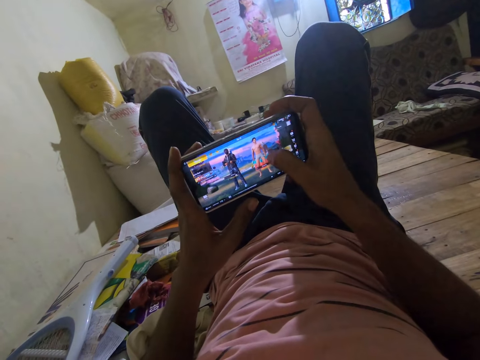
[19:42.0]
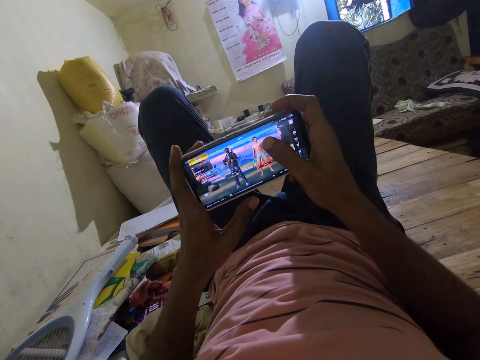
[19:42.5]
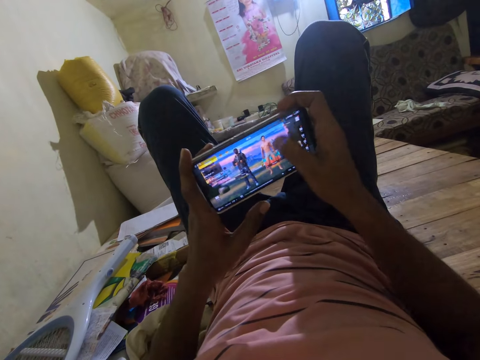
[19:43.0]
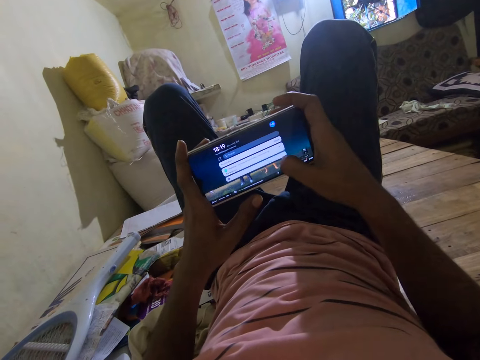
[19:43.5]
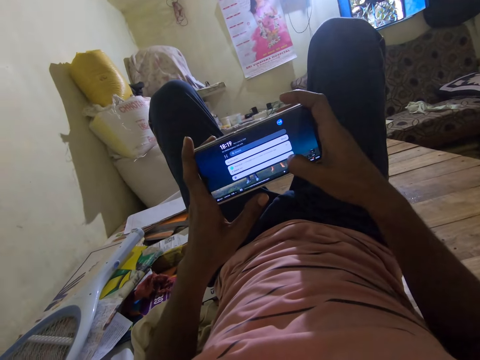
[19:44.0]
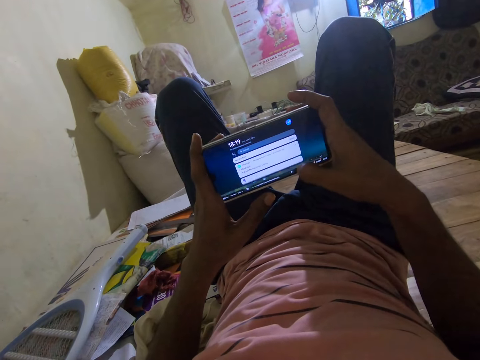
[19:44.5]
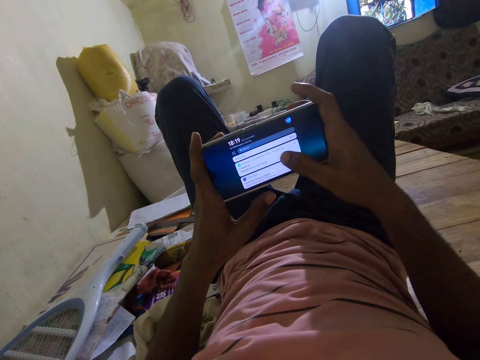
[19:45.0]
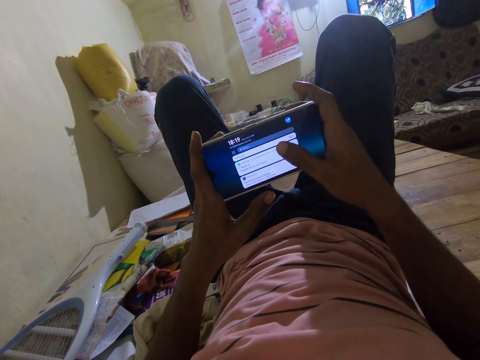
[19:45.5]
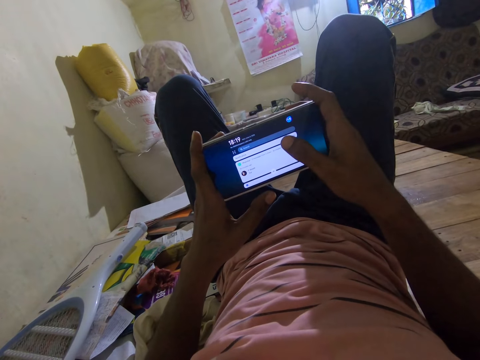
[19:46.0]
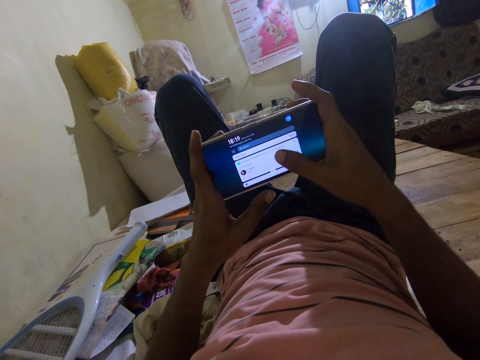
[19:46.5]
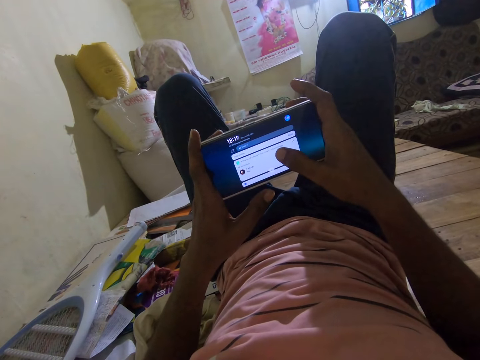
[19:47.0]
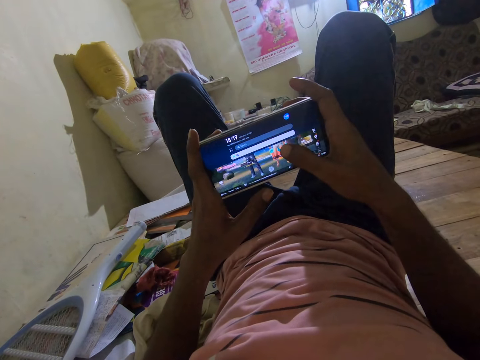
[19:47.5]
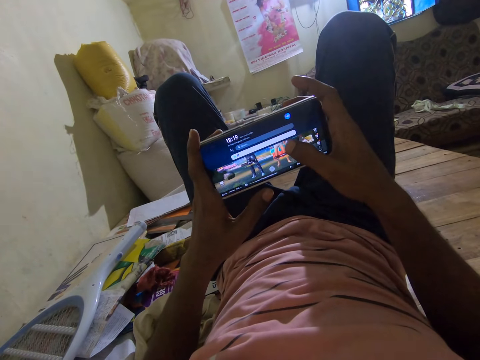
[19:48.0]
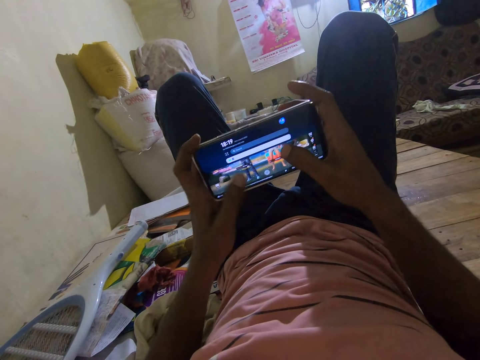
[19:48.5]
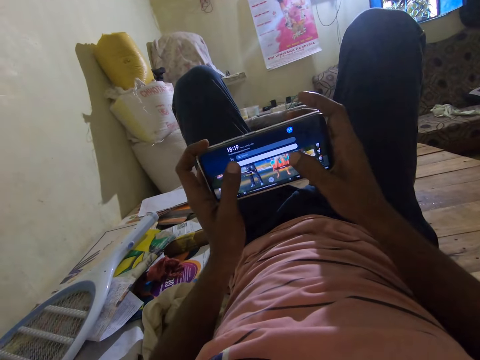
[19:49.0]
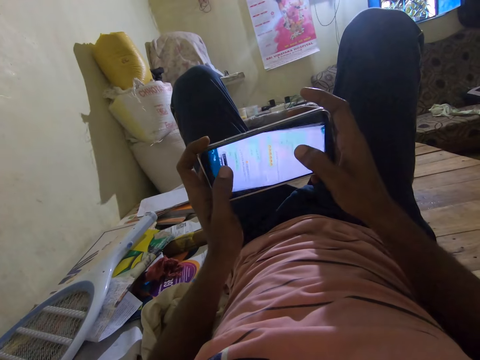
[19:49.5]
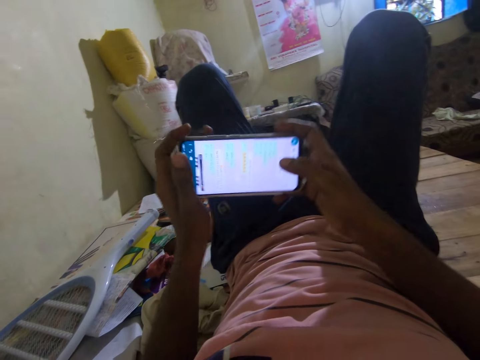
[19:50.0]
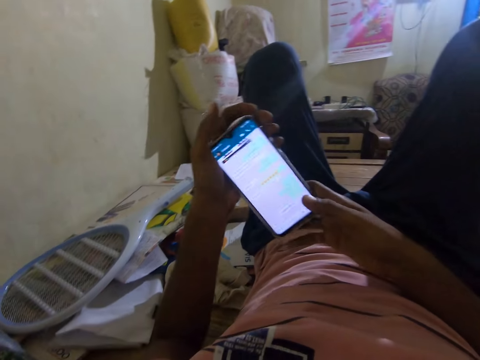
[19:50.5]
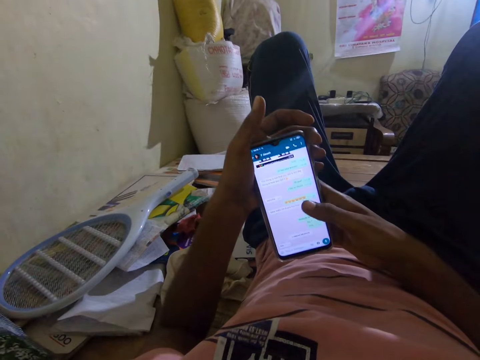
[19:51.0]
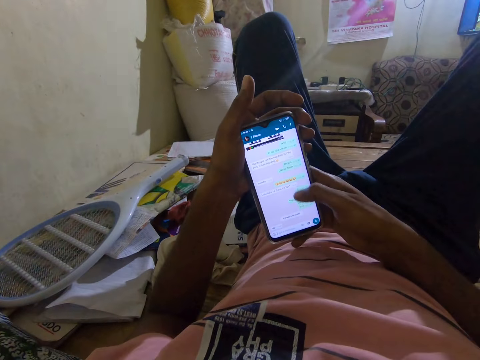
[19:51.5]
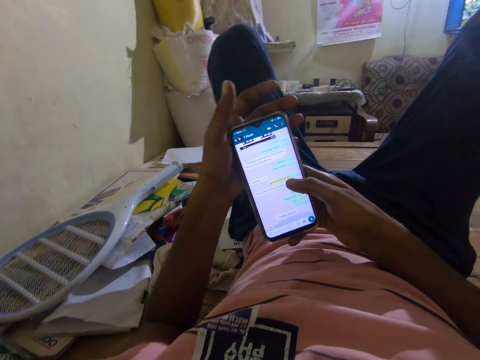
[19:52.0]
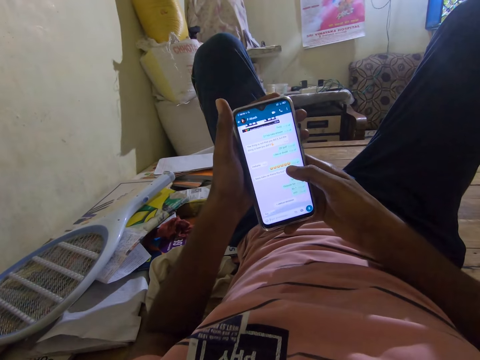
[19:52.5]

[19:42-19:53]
The camera wearer touches the phone with his hands.

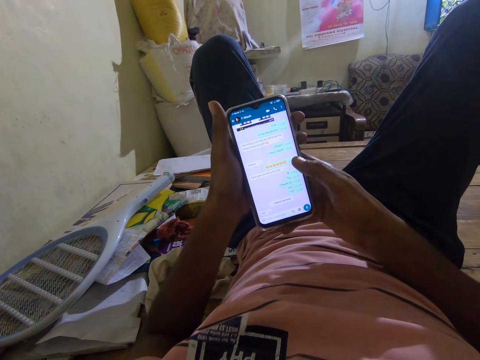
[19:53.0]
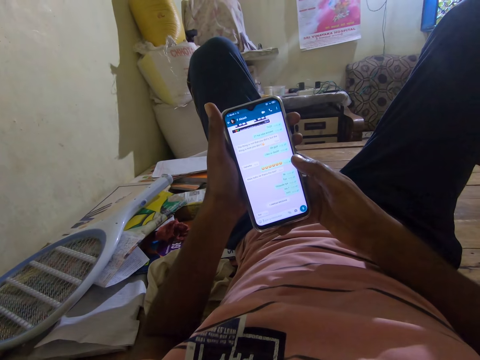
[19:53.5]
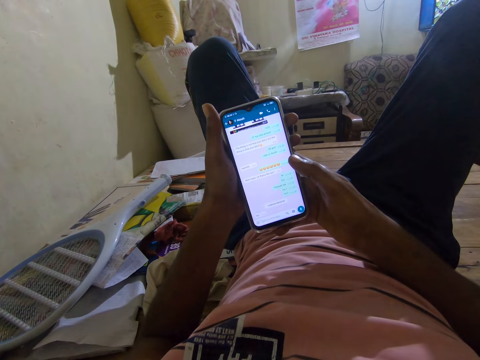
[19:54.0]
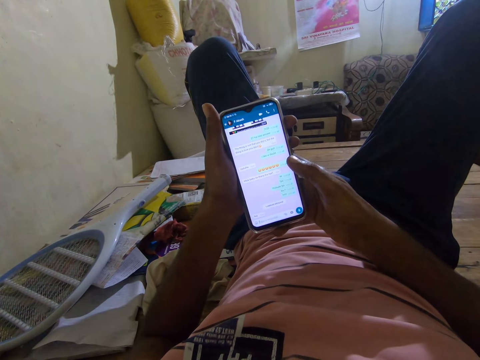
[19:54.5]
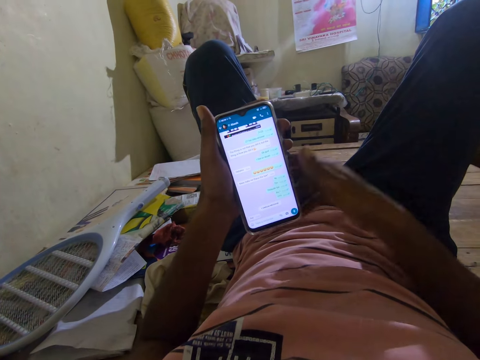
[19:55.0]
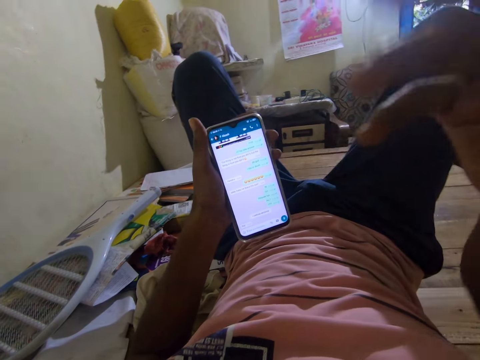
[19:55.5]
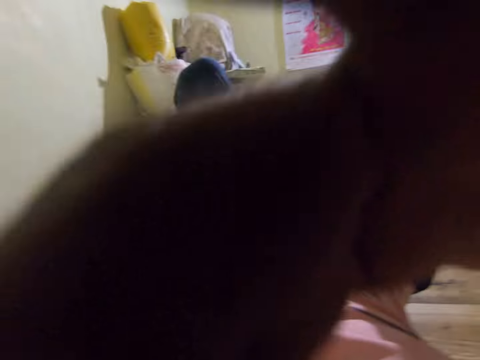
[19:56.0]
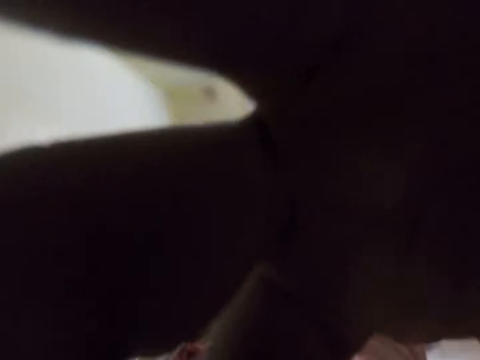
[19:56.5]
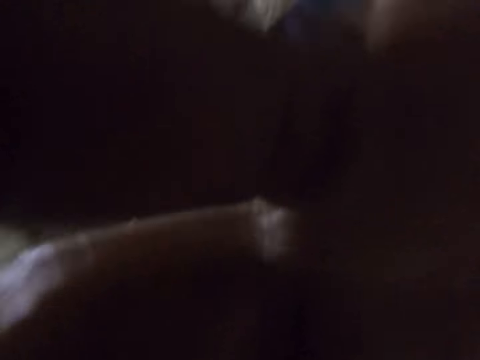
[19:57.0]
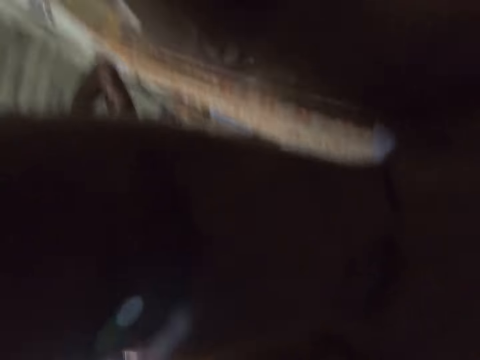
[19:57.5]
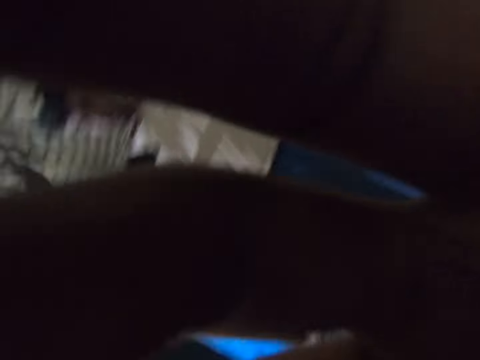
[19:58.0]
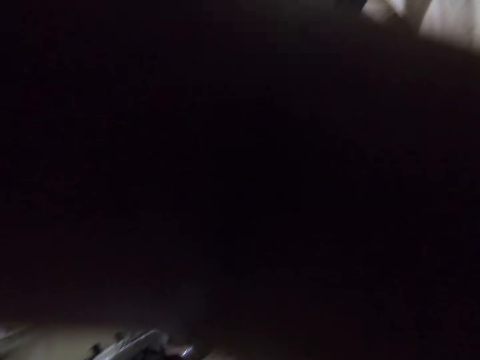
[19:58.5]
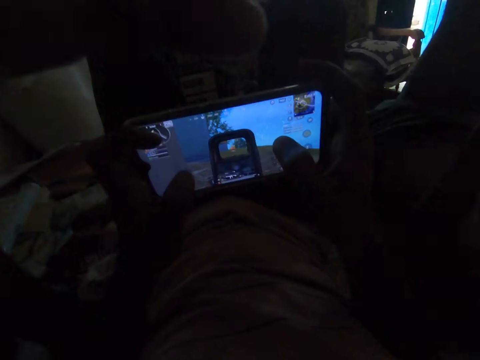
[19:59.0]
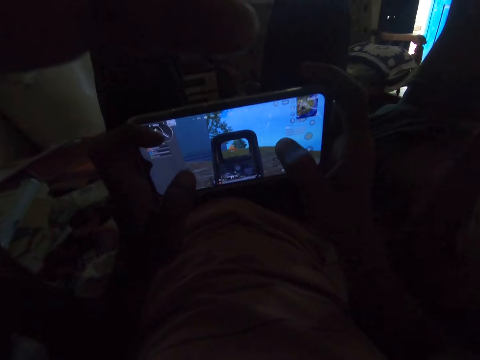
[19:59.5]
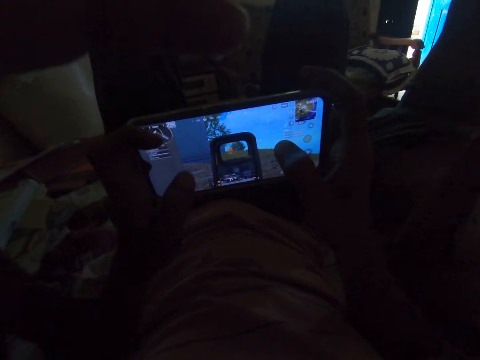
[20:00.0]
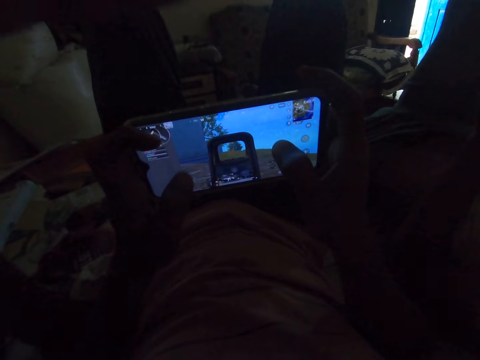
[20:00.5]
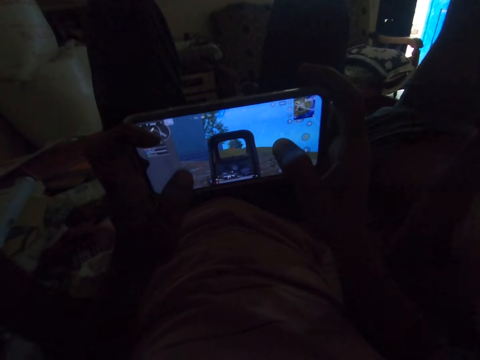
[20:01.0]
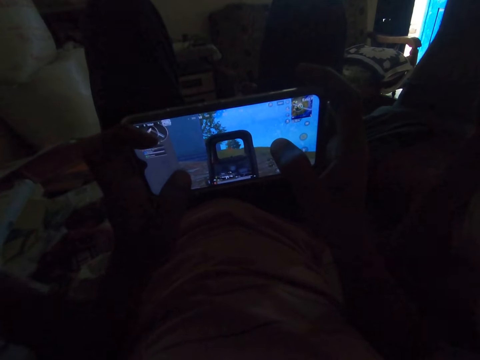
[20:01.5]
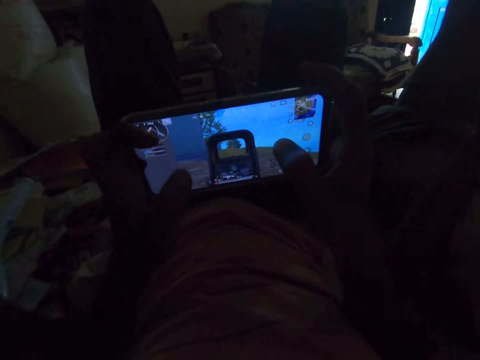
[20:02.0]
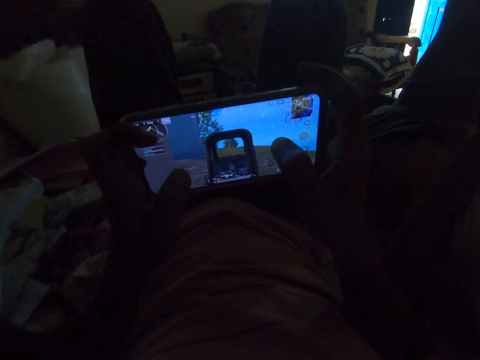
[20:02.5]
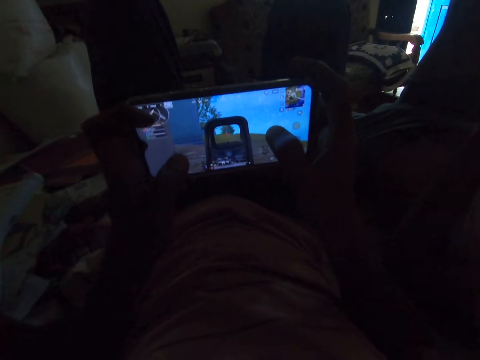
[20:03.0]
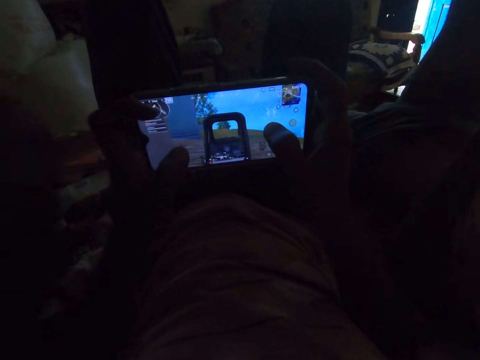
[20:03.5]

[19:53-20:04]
The camera wearer touches the camera. He adjusts the camera on his face. He converses with a person.

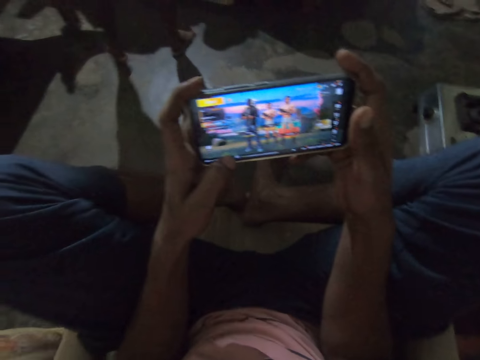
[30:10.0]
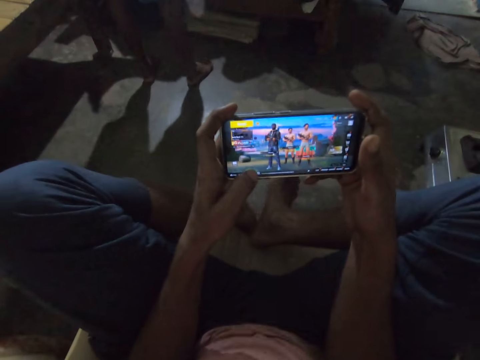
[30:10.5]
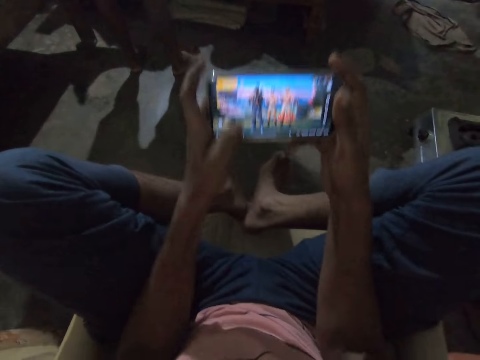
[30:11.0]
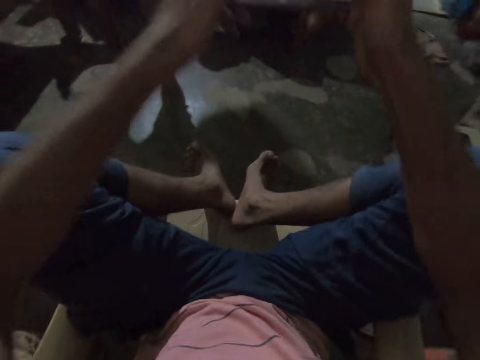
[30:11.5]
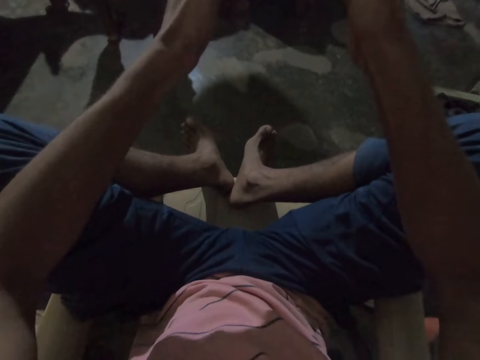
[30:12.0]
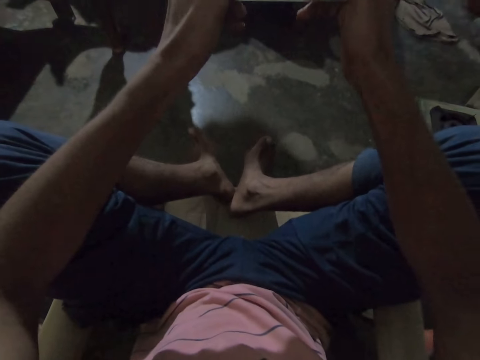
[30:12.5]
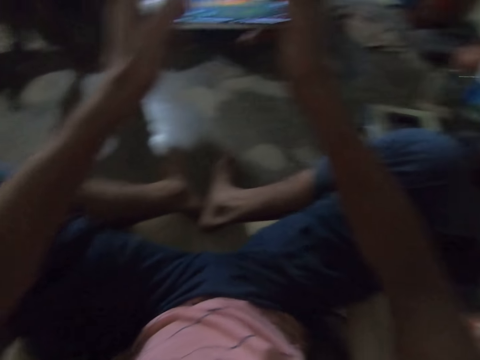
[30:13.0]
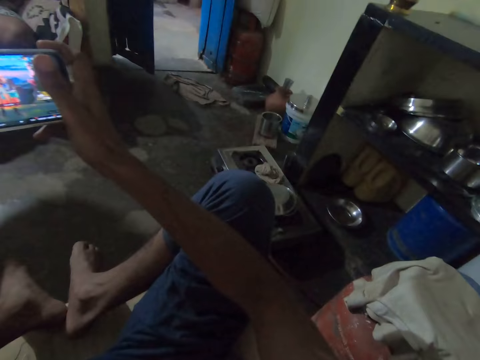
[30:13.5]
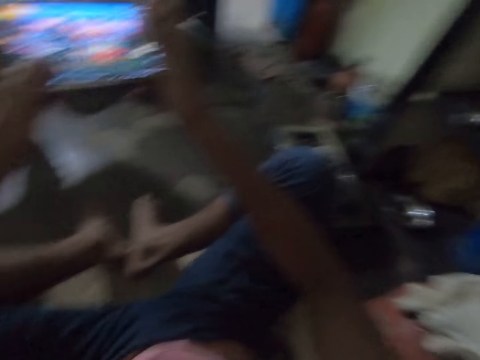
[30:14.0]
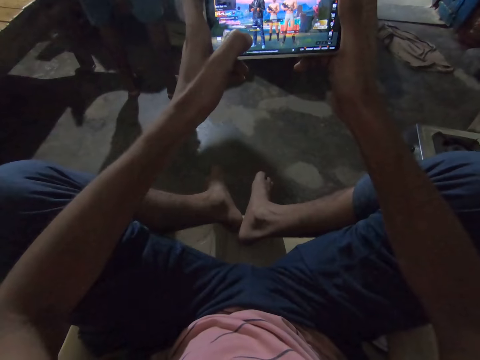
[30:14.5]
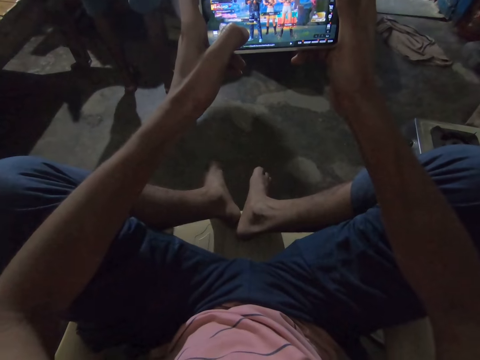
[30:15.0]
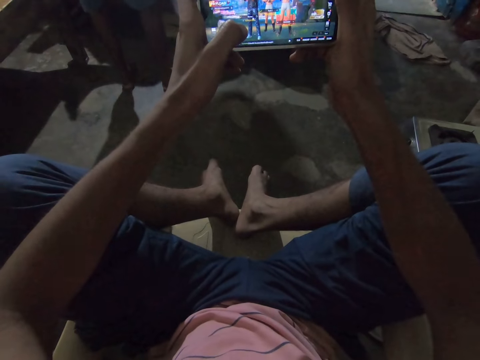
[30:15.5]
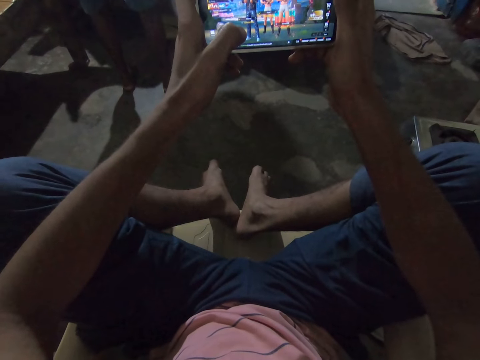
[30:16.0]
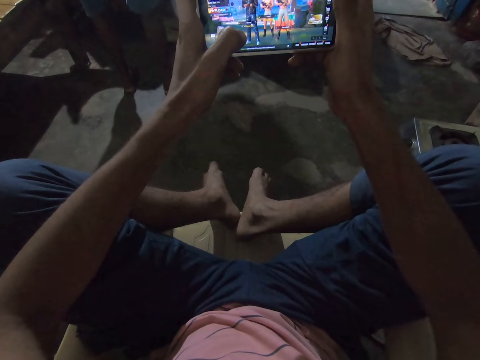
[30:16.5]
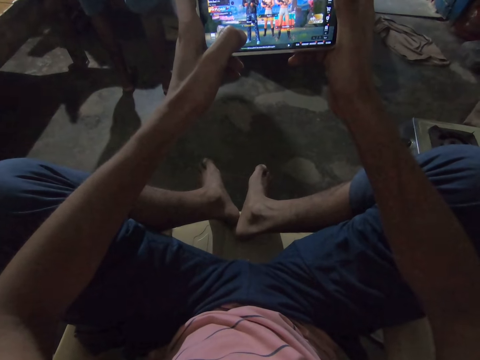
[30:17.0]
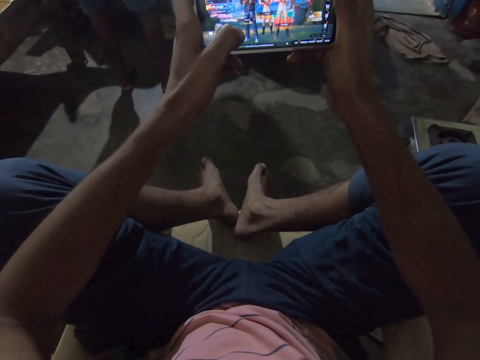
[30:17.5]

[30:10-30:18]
A male walks around the house. The camera wearer lifts the phone with hands. They play a game in the phone.
